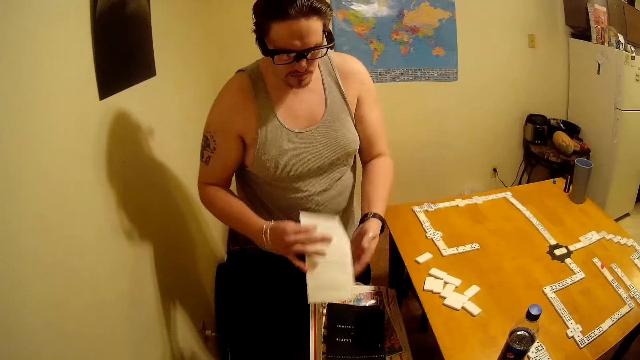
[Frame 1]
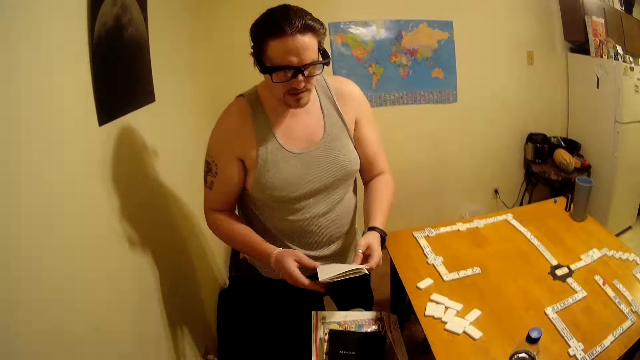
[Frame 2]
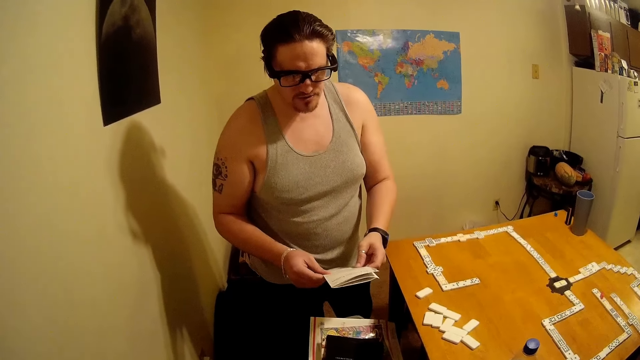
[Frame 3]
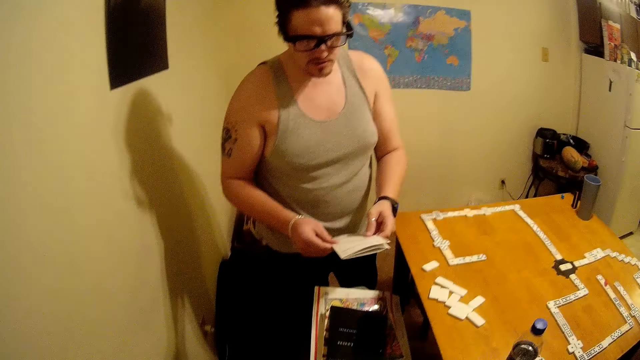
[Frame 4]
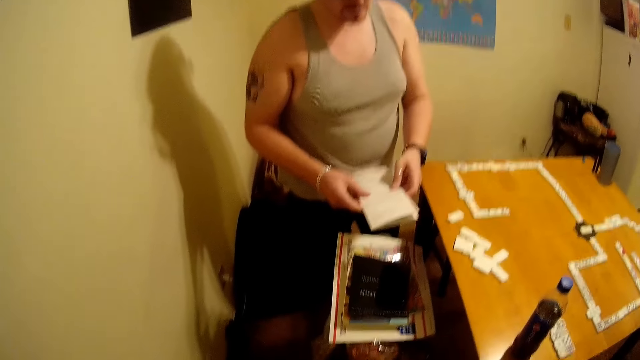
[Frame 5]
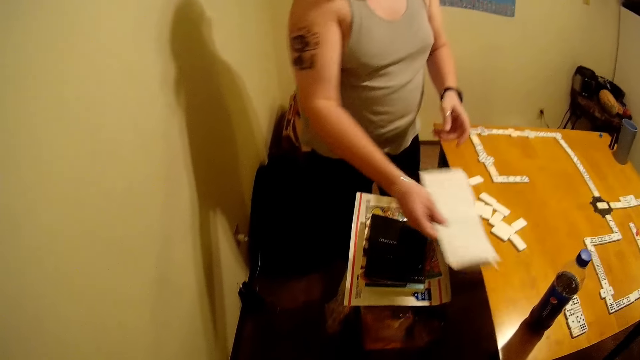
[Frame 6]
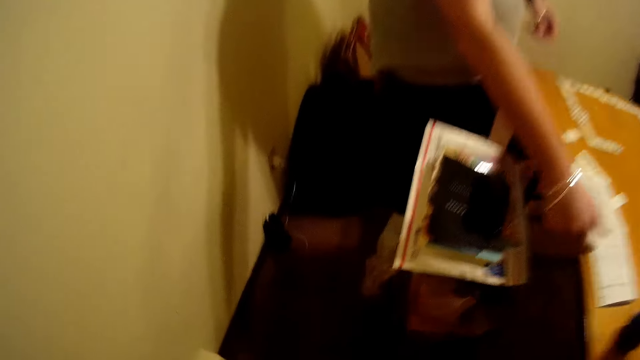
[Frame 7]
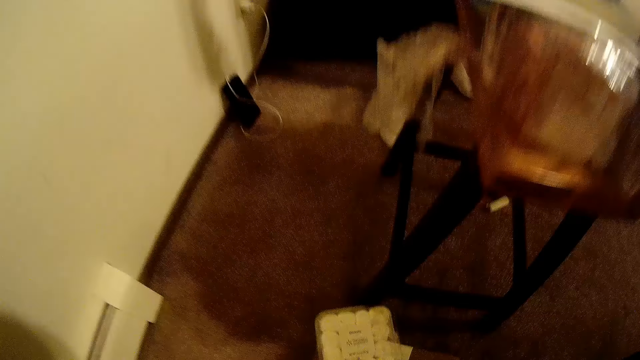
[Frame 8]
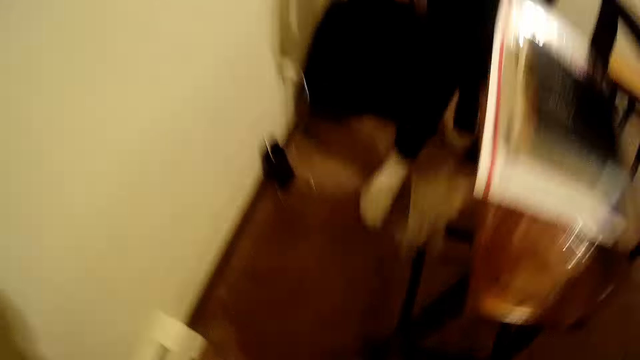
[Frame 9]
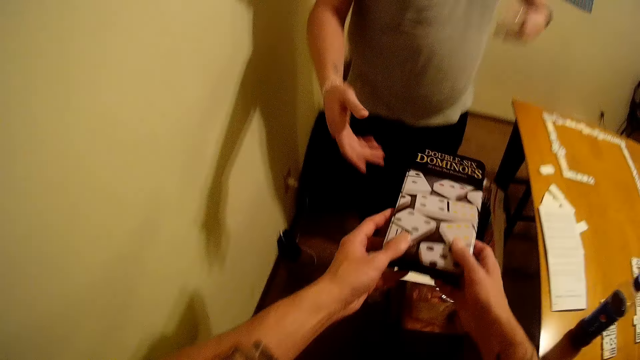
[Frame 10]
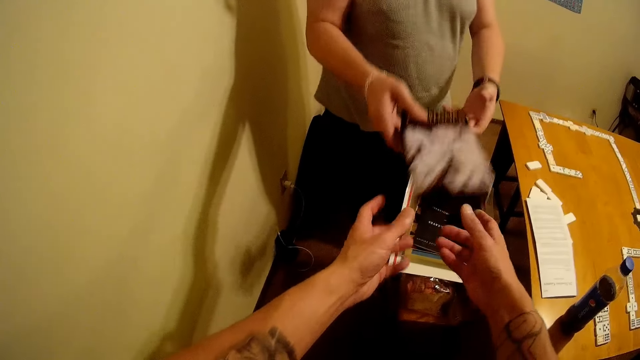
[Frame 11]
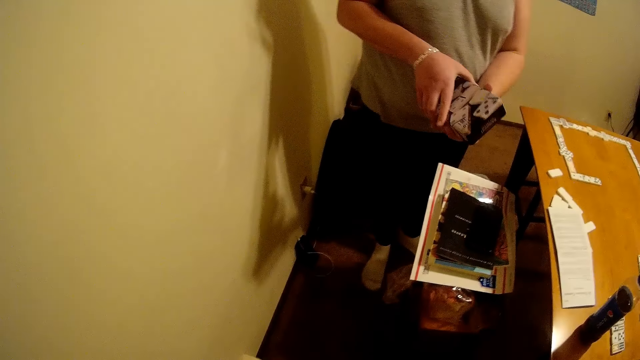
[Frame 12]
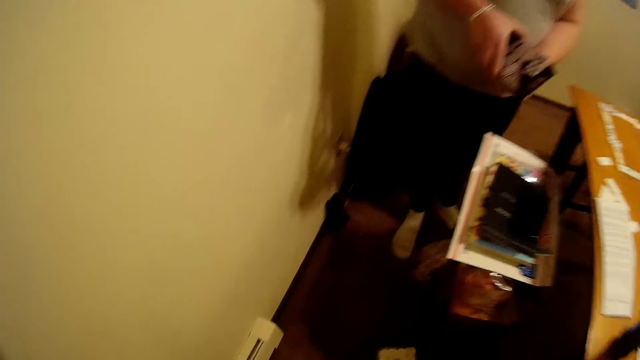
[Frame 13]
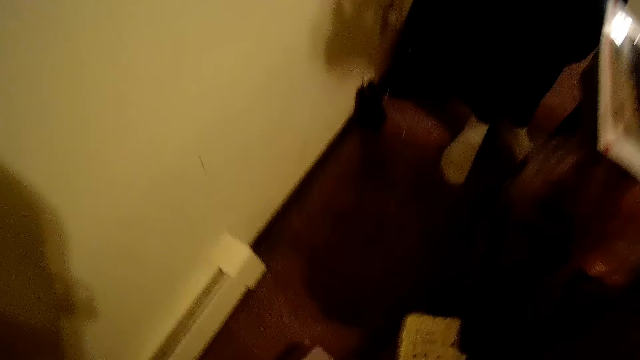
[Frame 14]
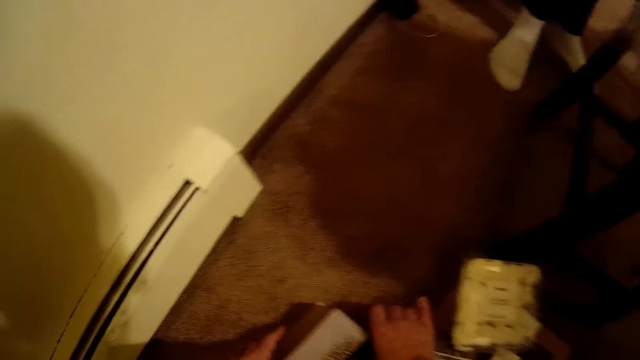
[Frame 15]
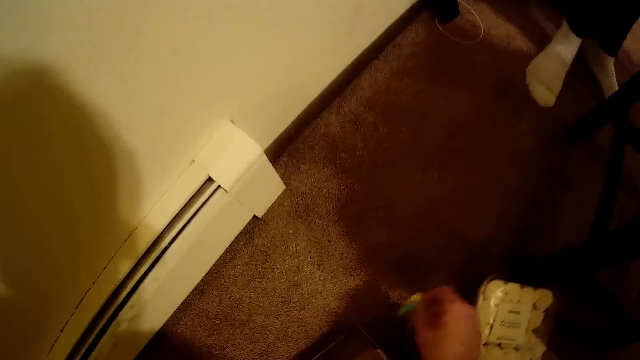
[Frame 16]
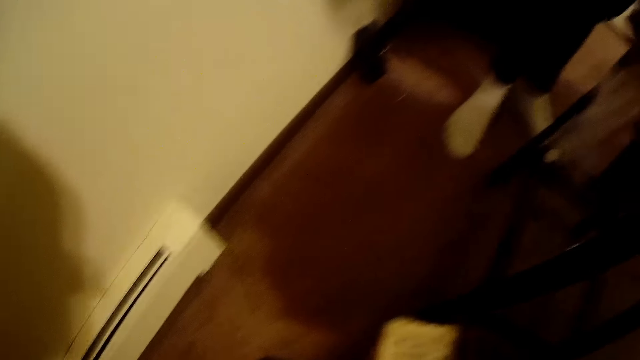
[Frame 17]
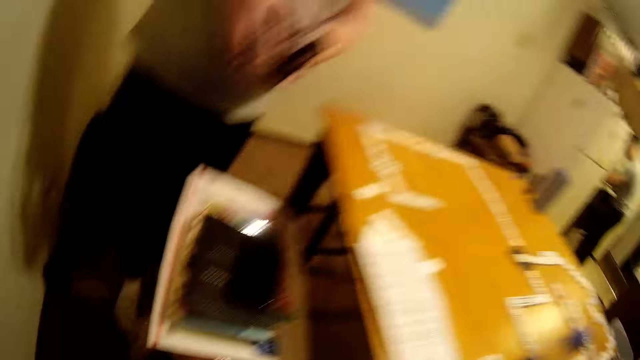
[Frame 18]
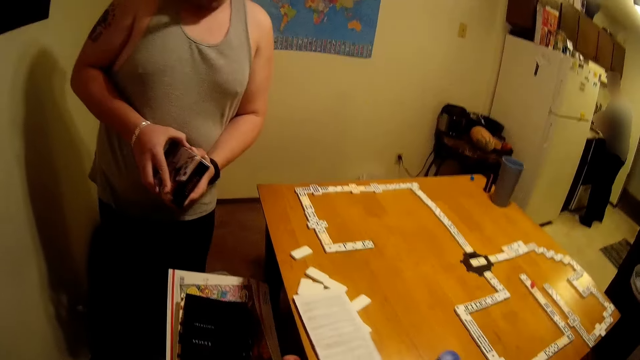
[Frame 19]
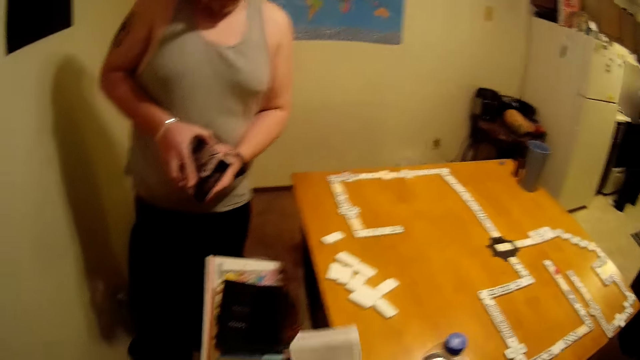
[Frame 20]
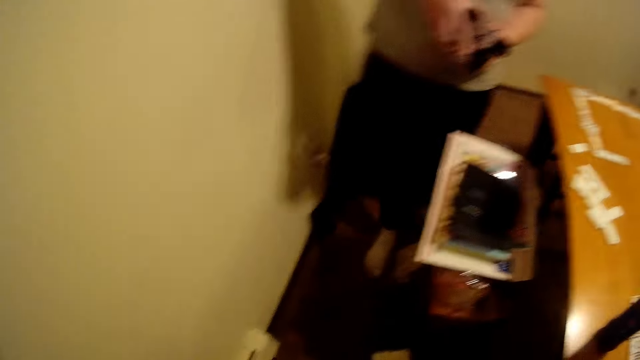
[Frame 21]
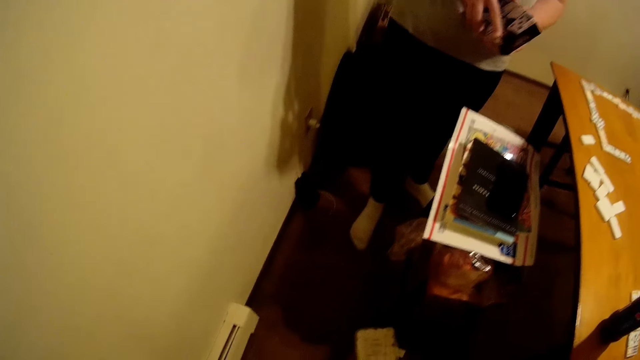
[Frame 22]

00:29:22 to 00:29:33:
A man holds the paper. The man puts the paper on the chess board. The man gives out the box to the man. The man holds the box.

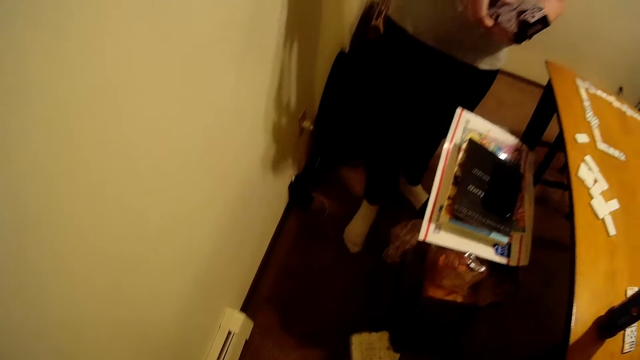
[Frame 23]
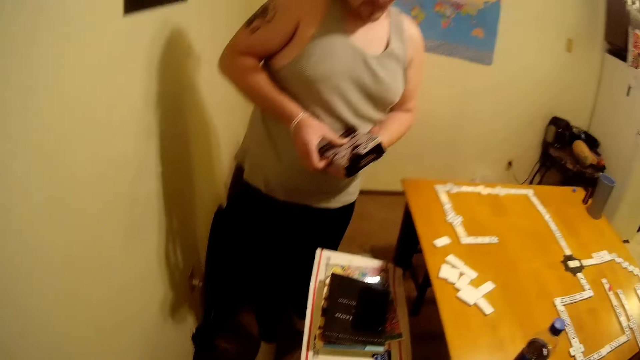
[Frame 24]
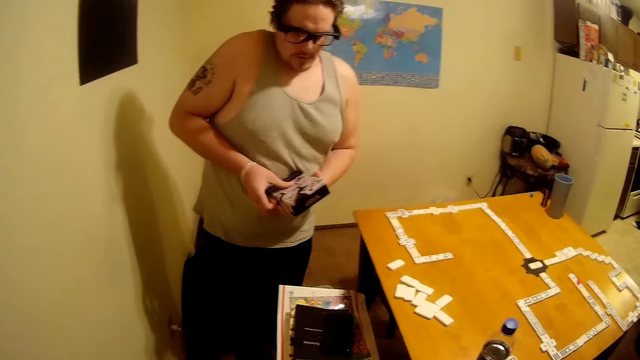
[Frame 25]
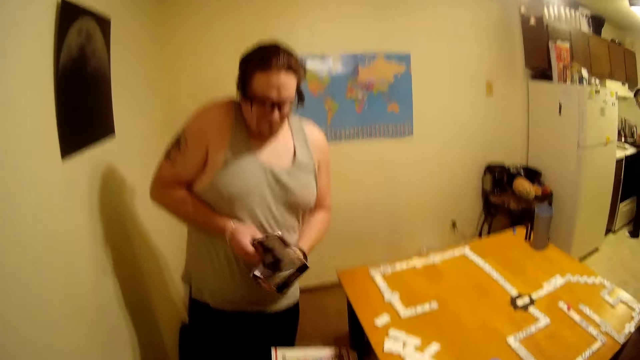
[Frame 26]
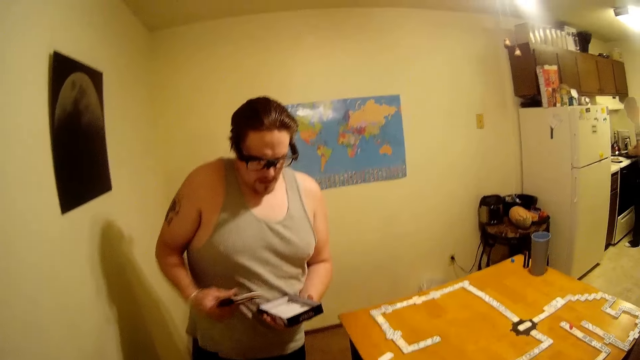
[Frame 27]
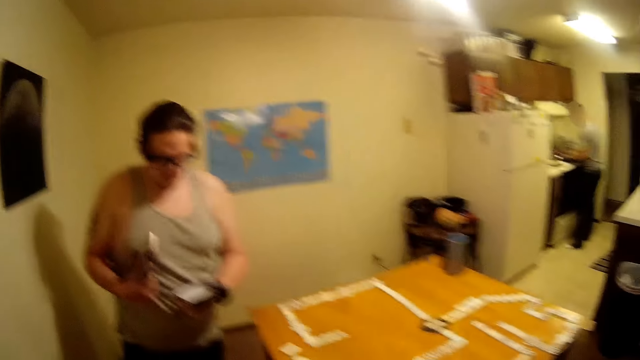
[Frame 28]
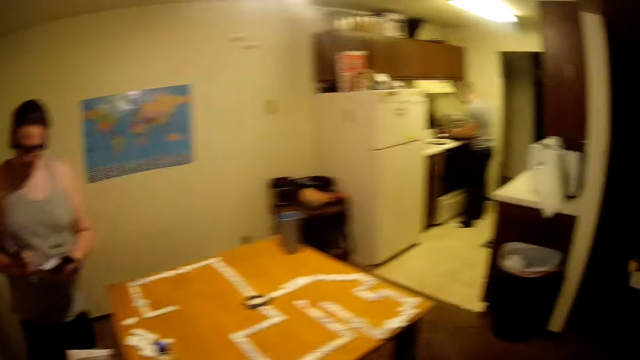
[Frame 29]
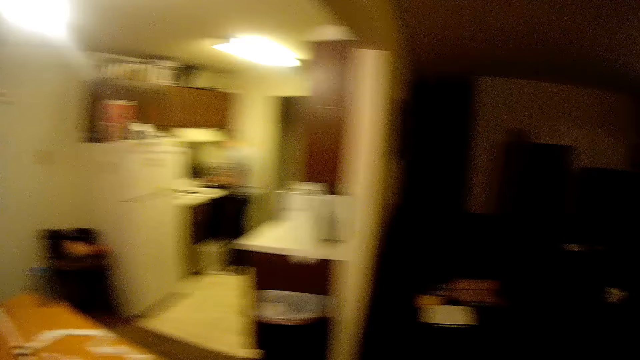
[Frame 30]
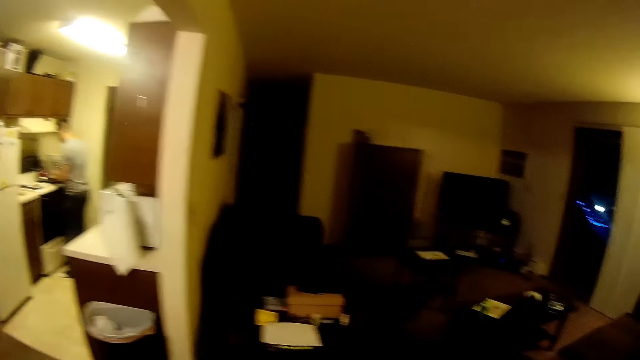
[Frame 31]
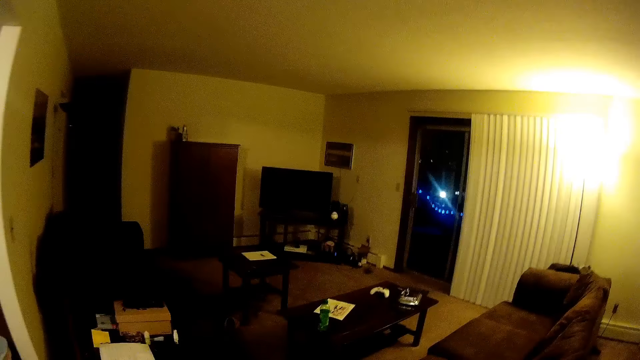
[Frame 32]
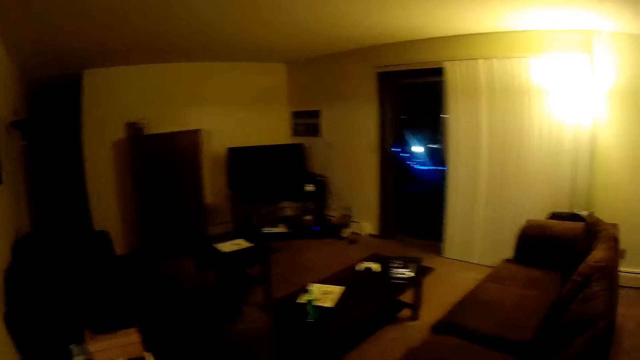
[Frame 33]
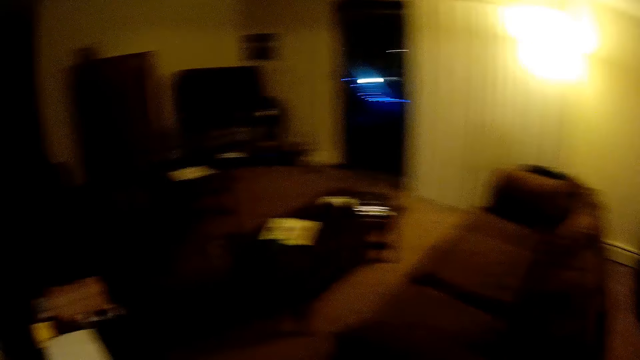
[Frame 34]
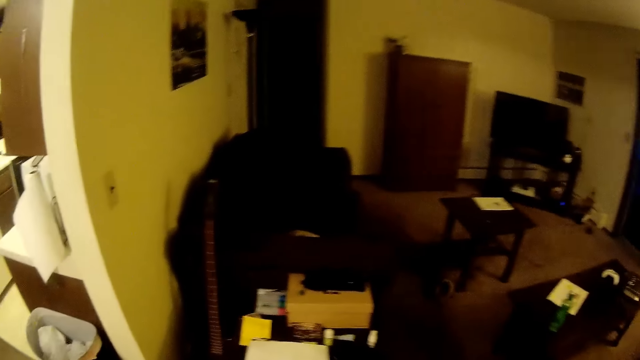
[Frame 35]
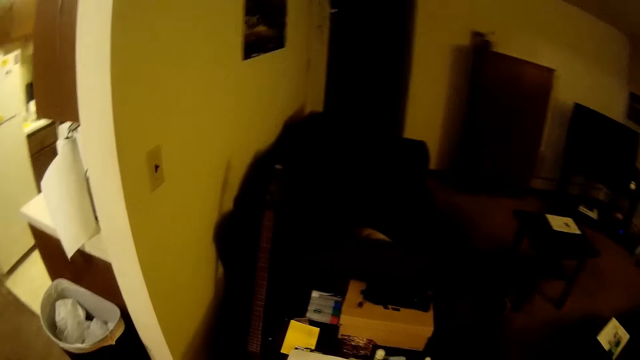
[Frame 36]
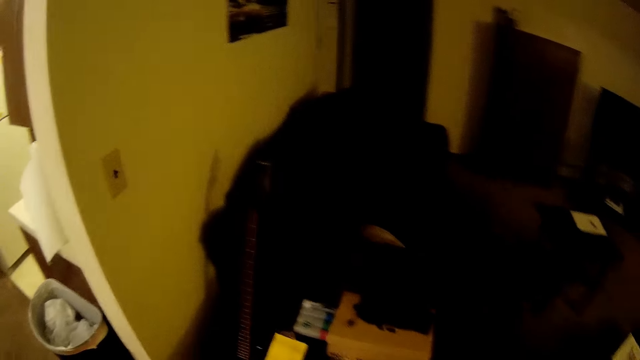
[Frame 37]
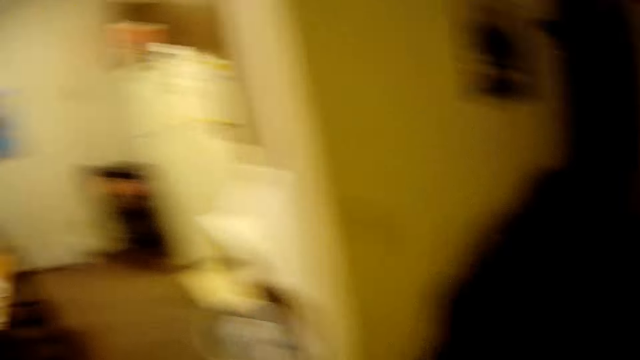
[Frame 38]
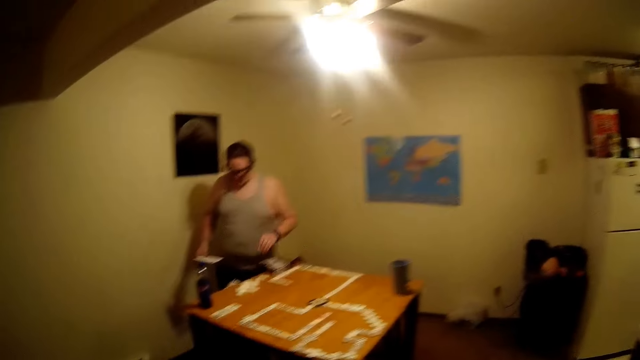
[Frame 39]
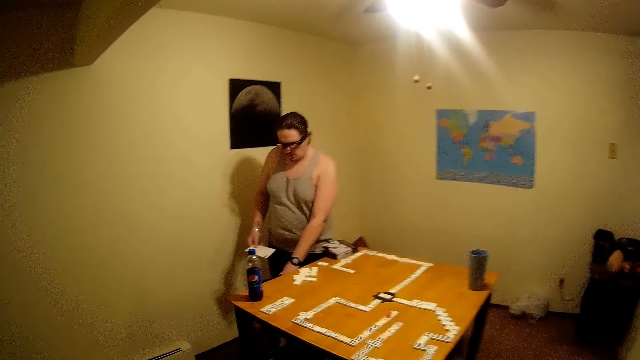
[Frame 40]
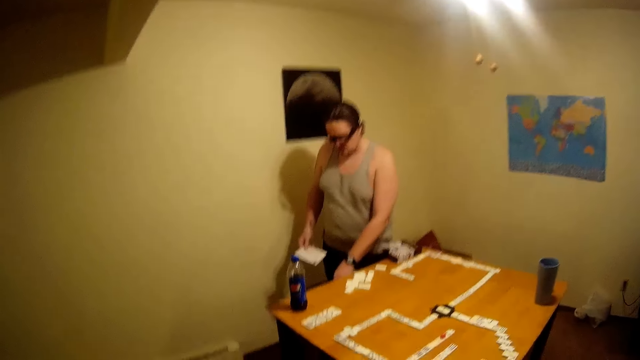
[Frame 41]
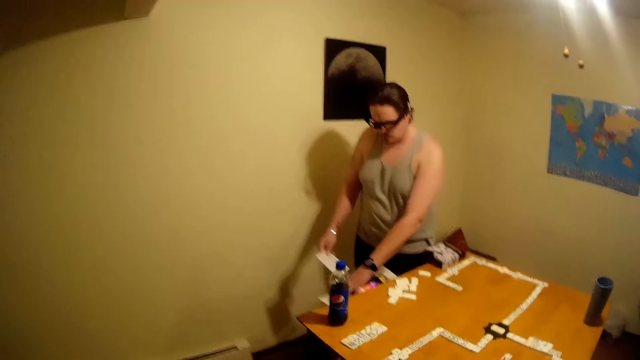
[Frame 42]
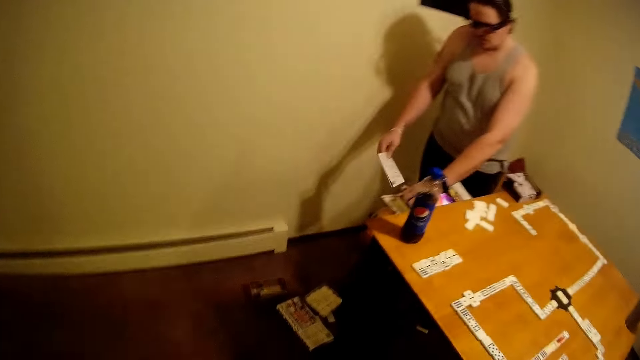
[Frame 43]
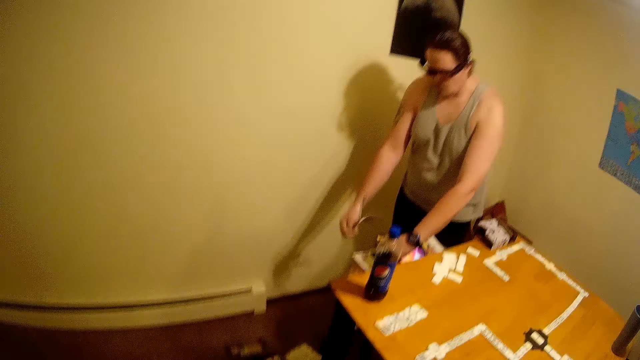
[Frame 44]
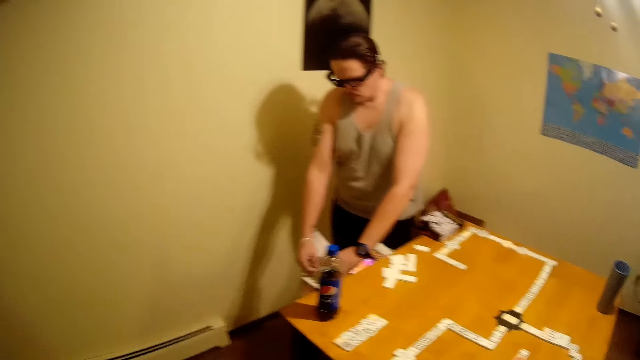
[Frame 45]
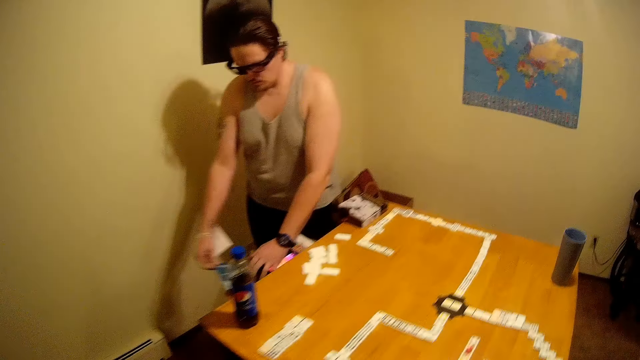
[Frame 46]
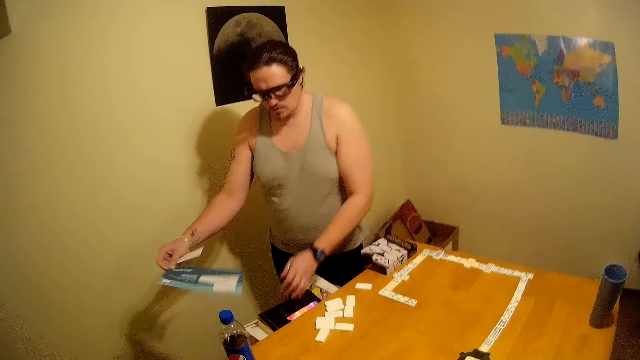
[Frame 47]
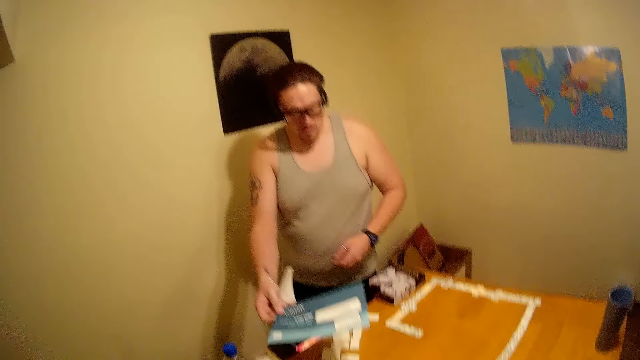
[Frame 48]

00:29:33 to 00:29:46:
A man opens the book. The man walks in the room. The man holds the paper in the hand. The camera wearer talks. The man picks up a piece of paper inside the drawer. The man opens the drawer.
